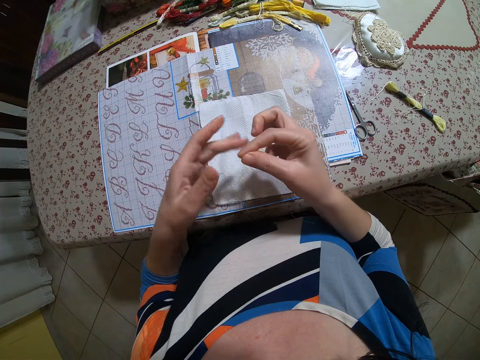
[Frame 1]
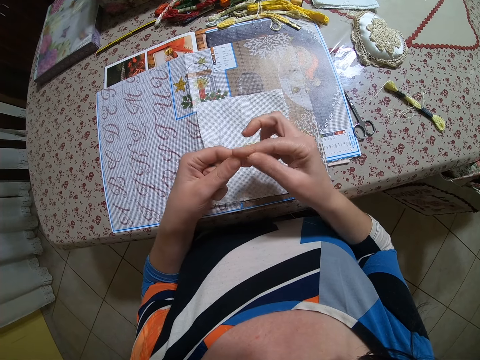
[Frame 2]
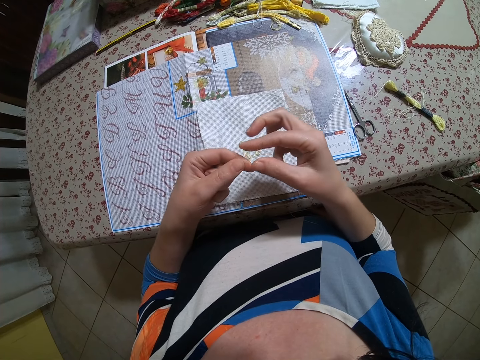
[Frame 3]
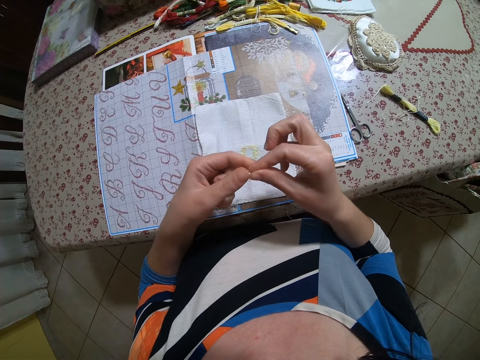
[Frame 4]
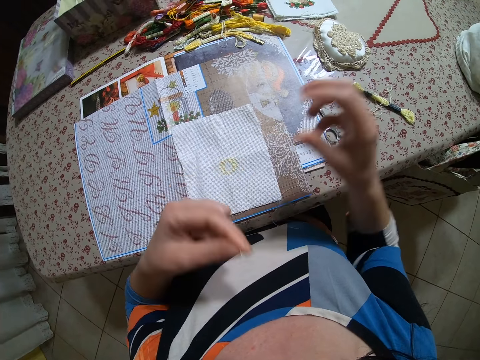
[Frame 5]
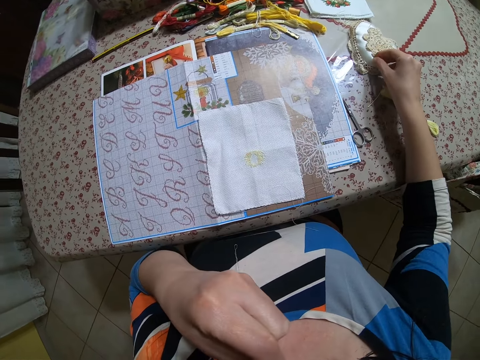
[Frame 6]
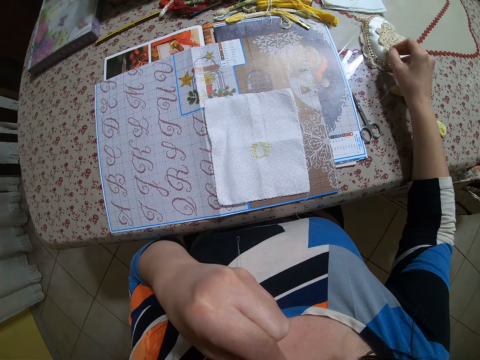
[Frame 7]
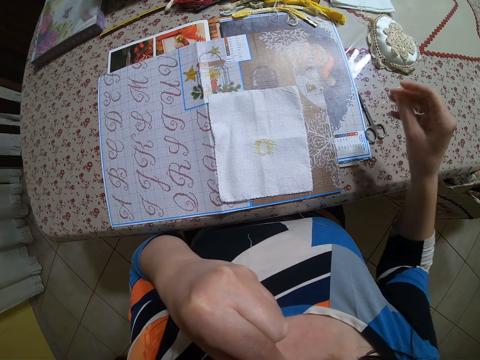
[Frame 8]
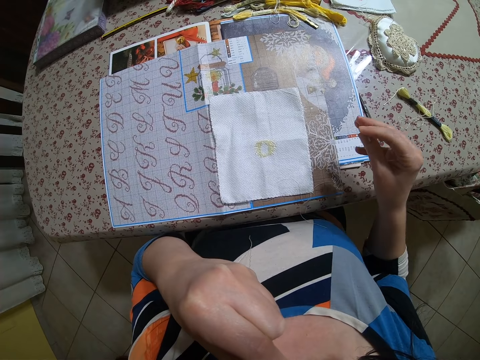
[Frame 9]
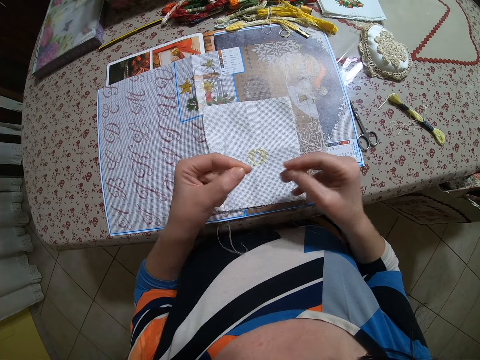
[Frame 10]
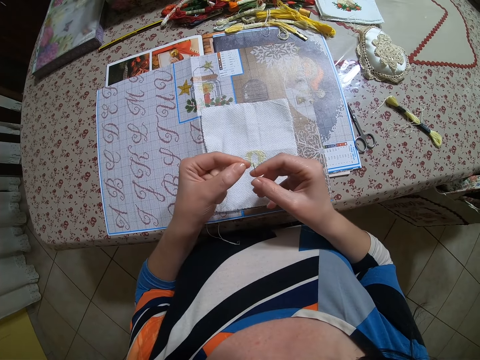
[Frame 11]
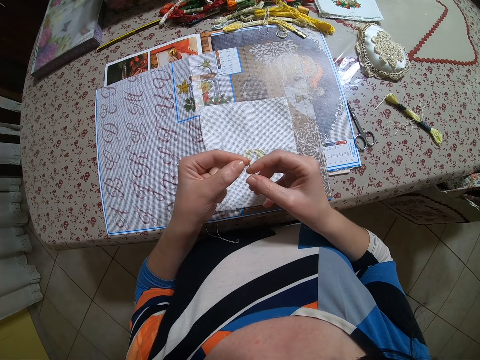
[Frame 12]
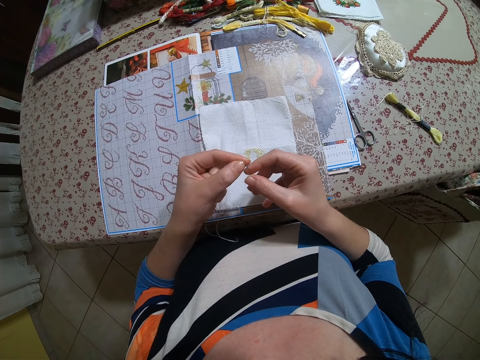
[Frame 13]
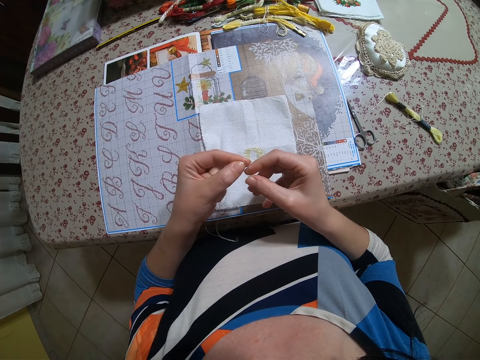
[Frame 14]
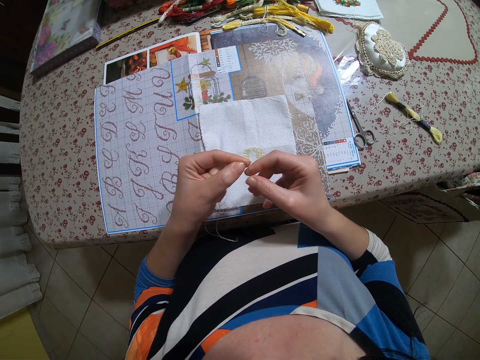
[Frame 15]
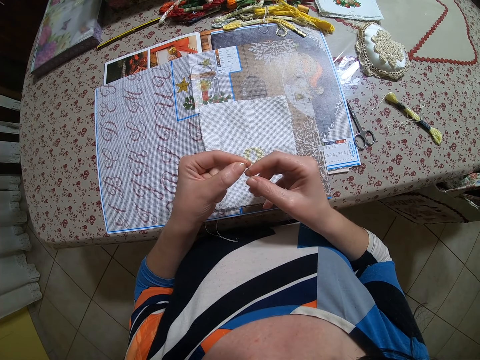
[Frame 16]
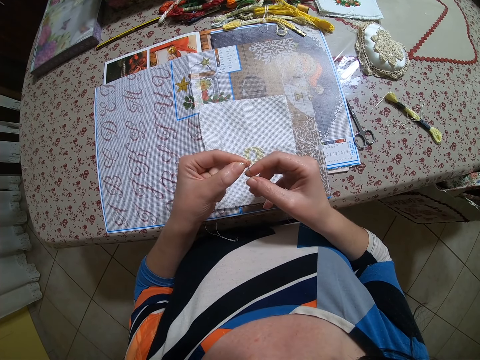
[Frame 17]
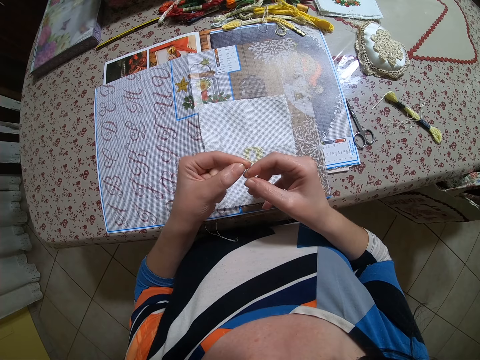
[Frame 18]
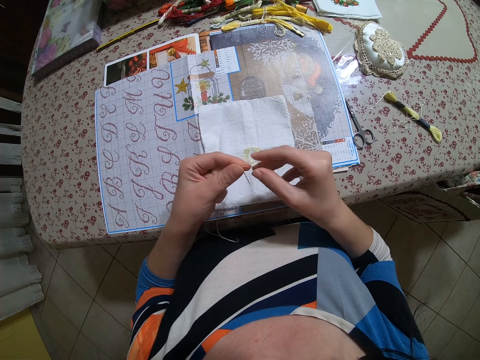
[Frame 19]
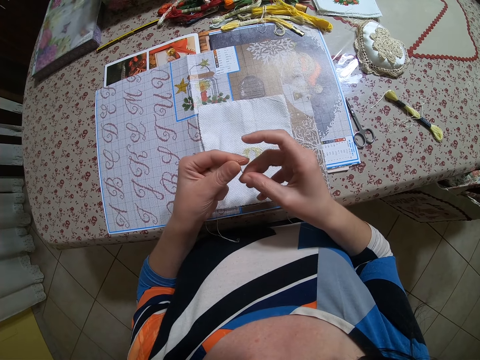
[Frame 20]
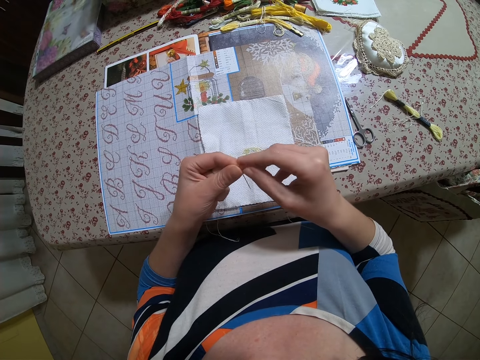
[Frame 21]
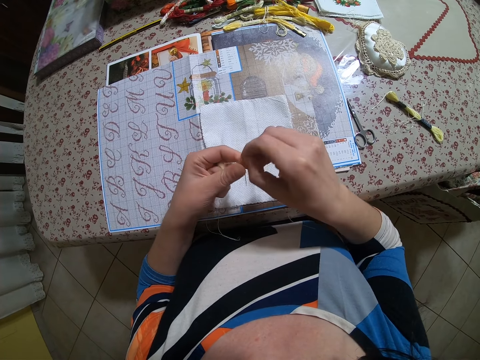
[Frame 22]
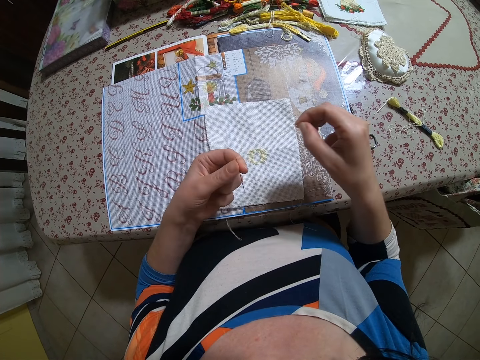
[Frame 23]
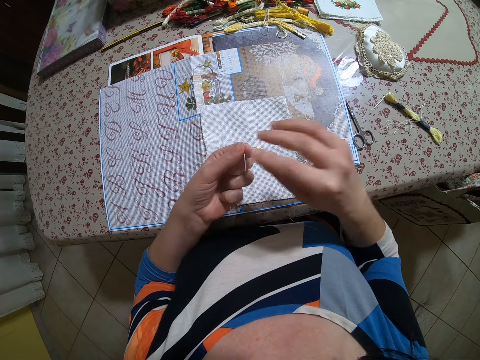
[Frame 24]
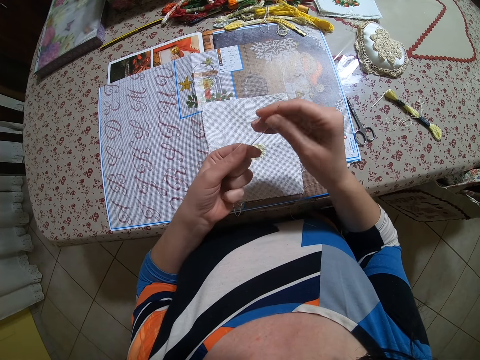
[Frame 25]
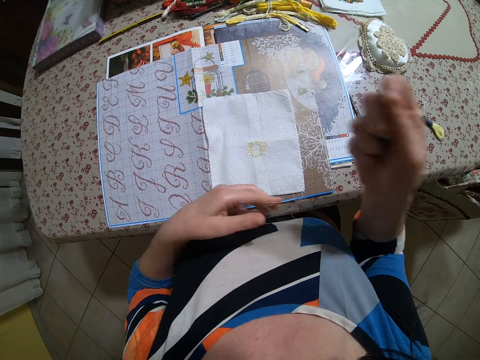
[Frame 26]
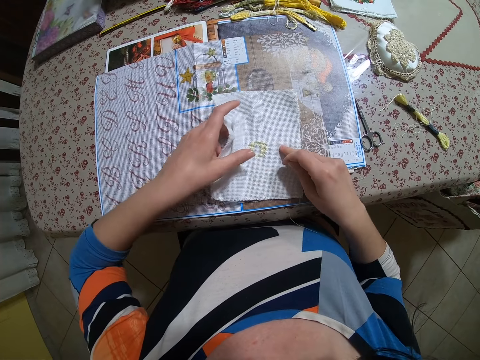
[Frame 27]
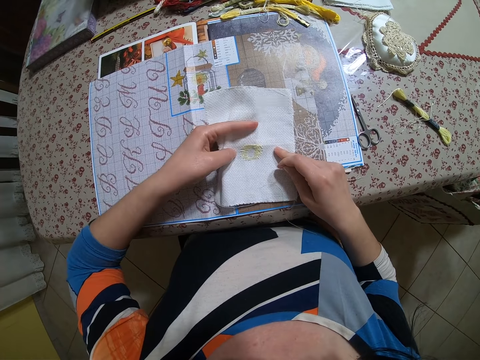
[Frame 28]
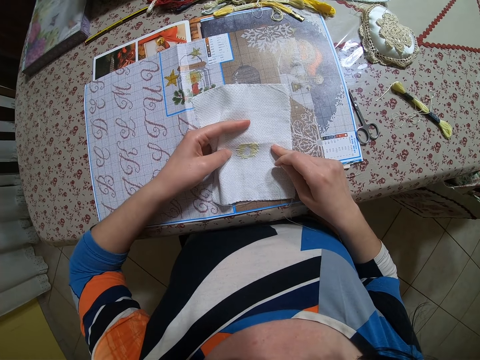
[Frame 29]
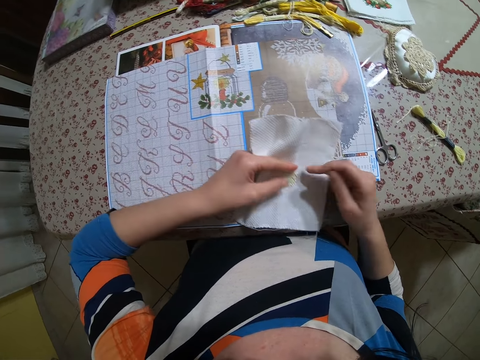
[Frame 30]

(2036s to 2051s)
The camera wearer picks the needle from the pincushion with her right hand. She threads the needle in her right hand. She passes the threaded needle to her left hand. She pulls the thread with her right hand. She holds the needle with her right hand. She picks the piece of cloth with her left hand. She holds the fabric.

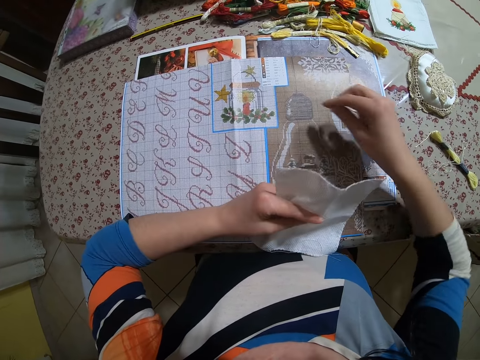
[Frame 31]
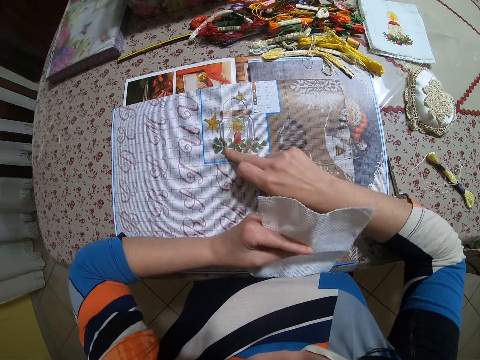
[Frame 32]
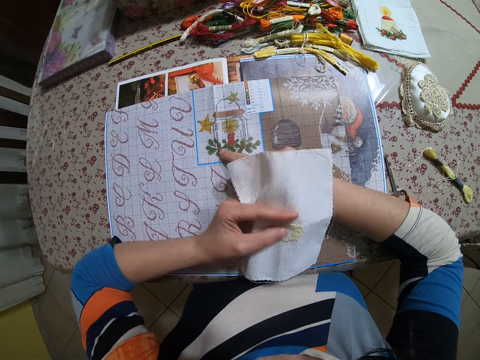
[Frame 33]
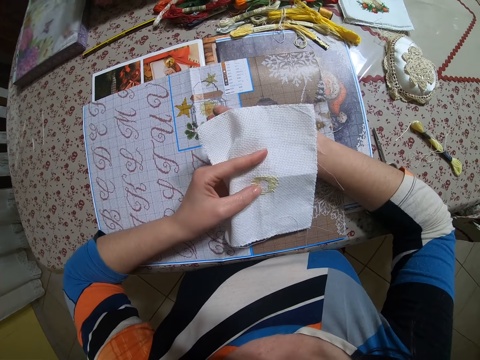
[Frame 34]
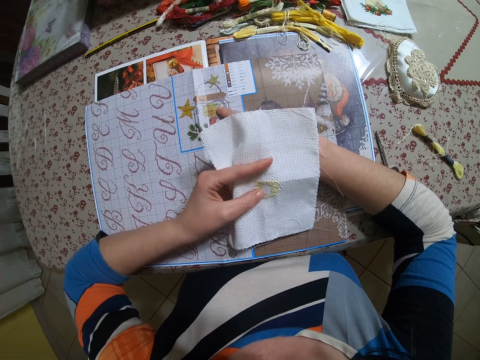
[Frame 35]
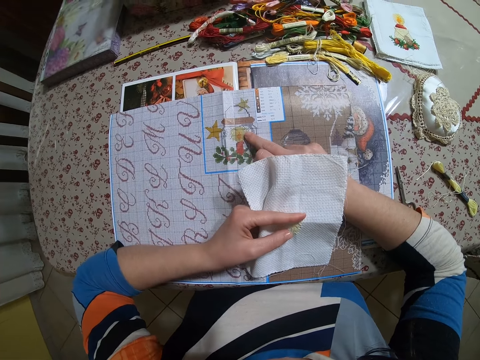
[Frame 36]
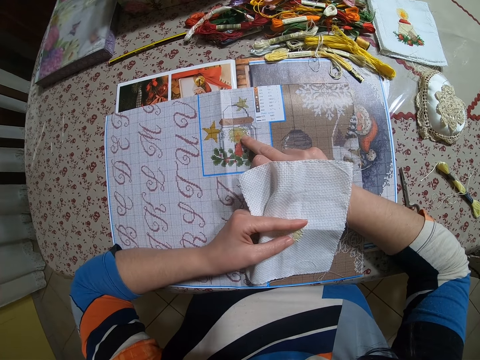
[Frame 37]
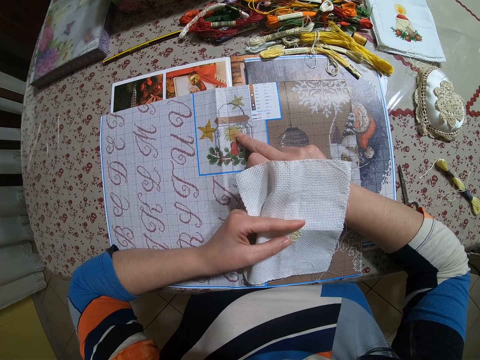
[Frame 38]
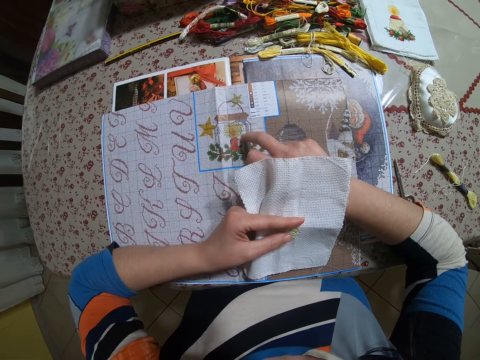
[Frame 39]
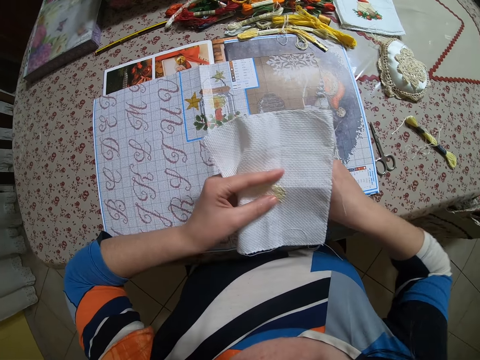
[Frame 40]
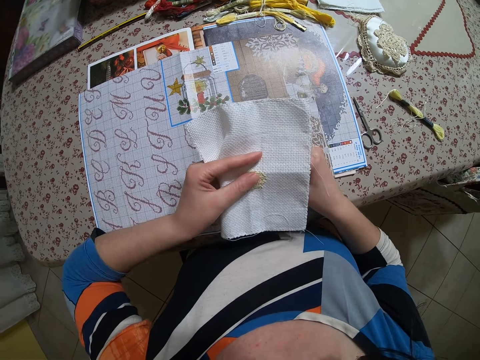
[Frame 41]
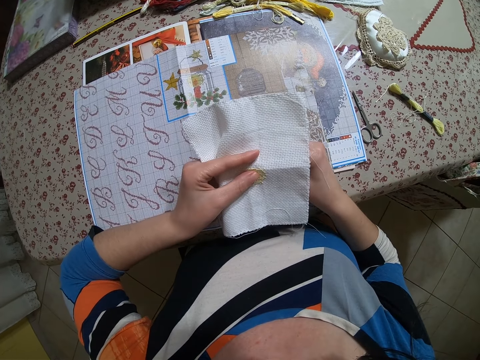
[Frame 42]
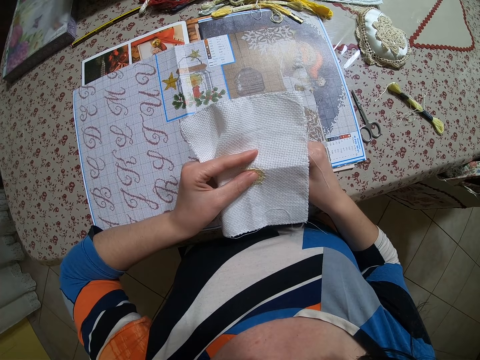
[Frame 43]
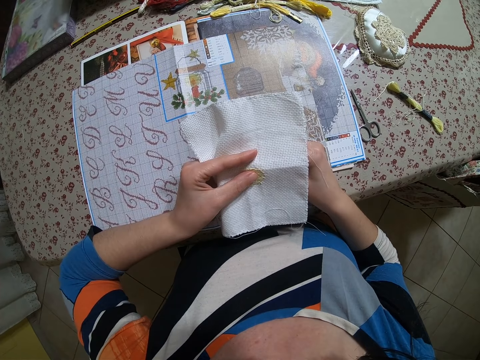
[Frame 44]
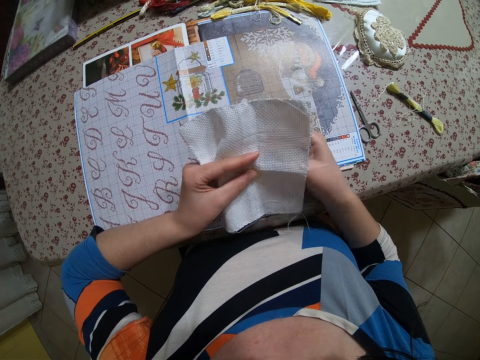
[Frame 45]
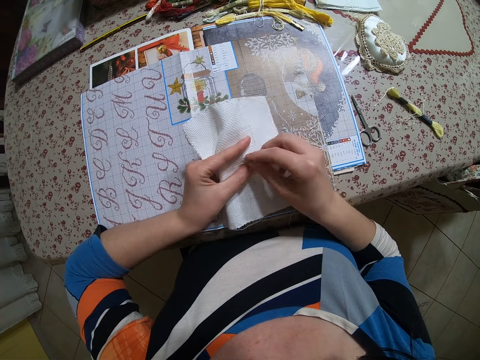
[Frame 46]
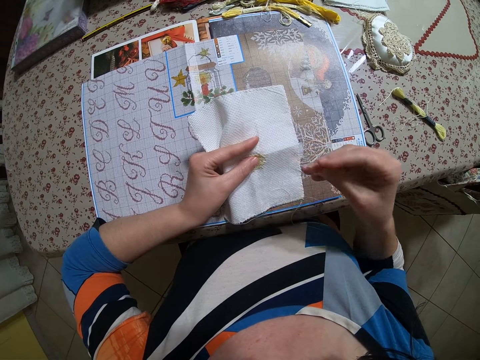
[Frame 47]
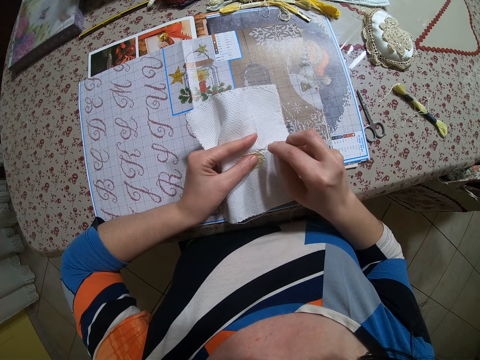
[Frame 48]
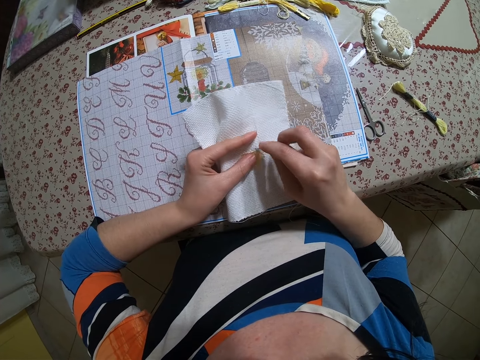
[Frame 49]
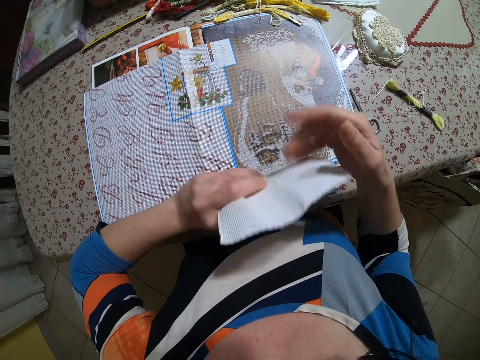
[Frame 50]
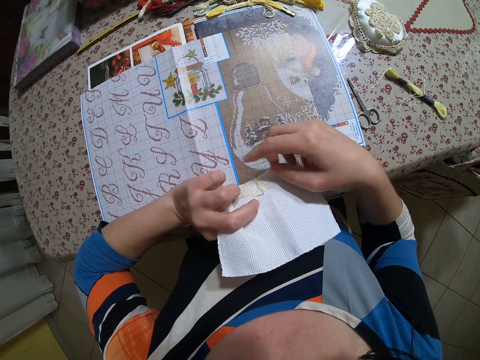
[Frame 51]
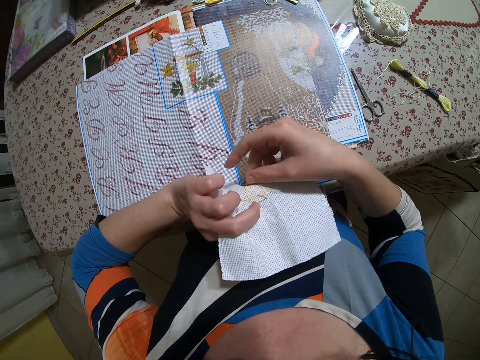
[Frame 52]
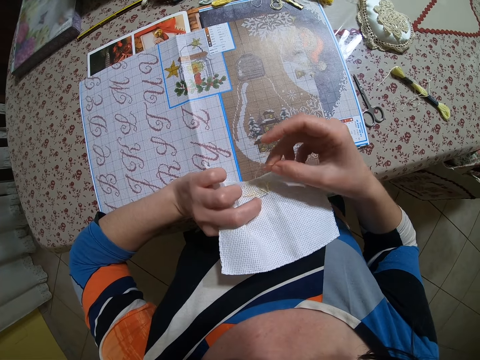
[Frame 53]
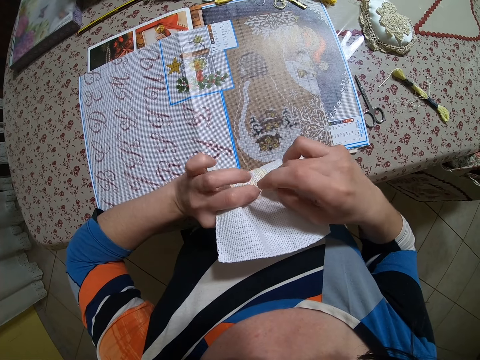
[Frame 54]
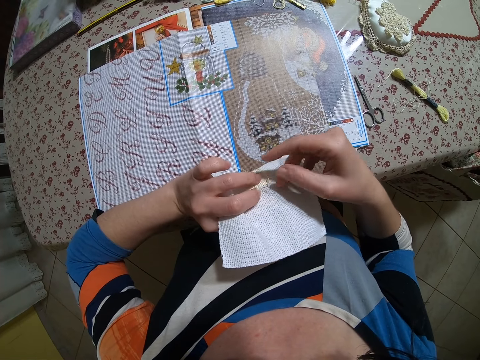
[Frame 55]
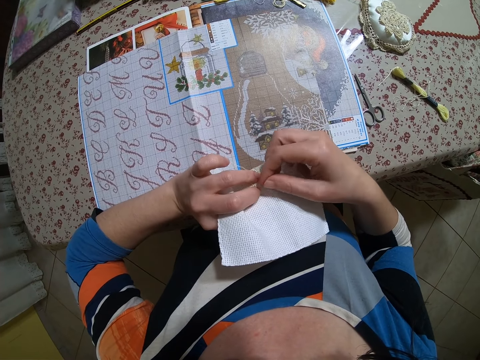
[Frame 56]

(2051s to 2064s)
The camera wearer touches the book with her right middle finger. She touches the flower on the fabric. She sews the piece of cloth with both hands. She turns the fabric.
